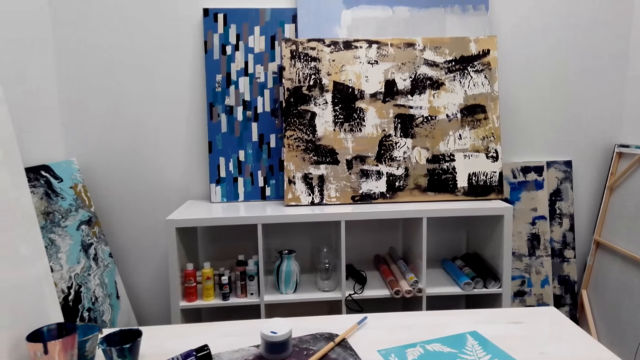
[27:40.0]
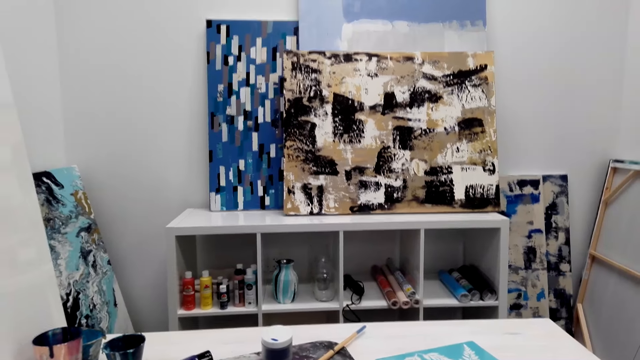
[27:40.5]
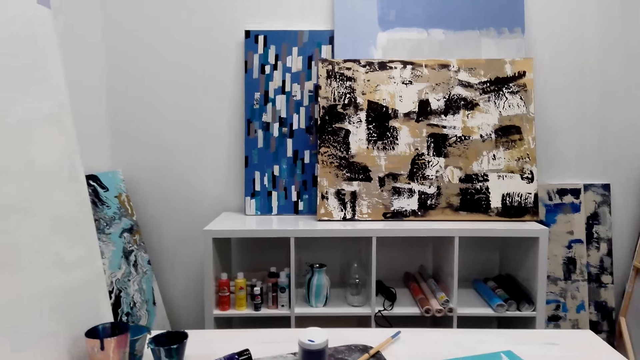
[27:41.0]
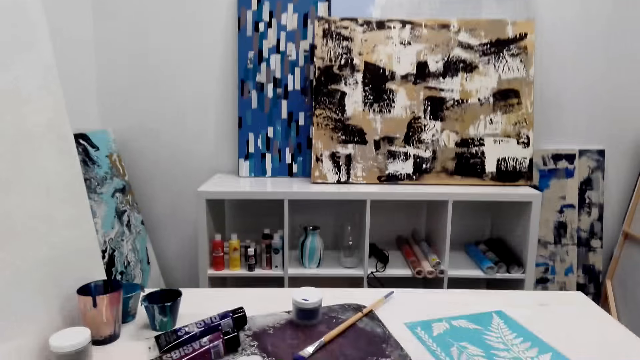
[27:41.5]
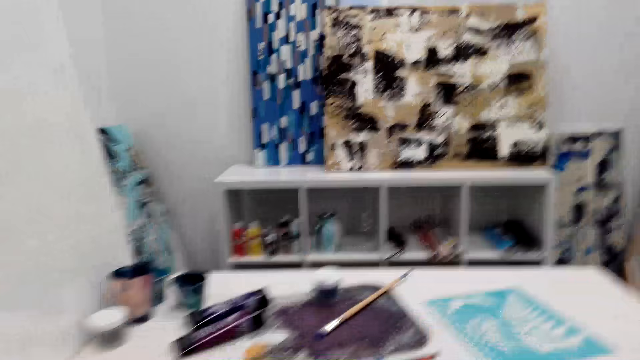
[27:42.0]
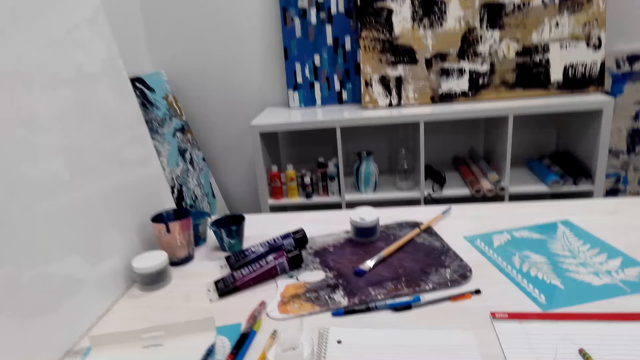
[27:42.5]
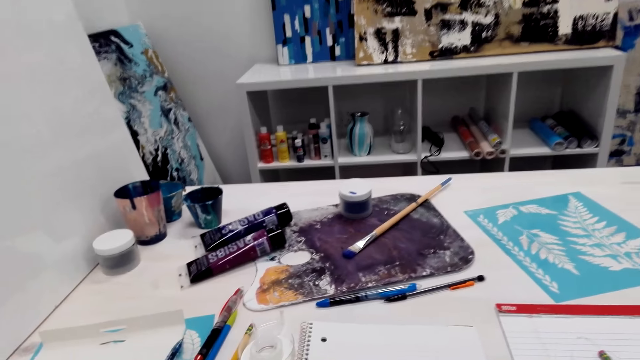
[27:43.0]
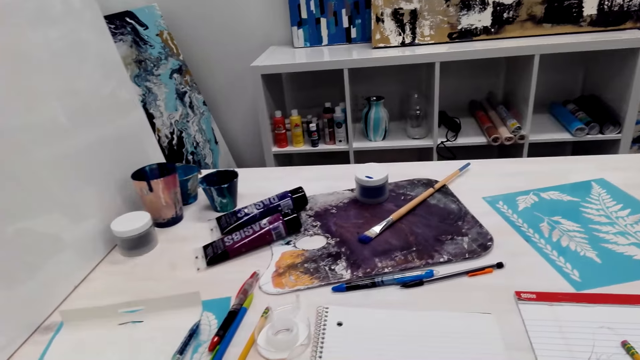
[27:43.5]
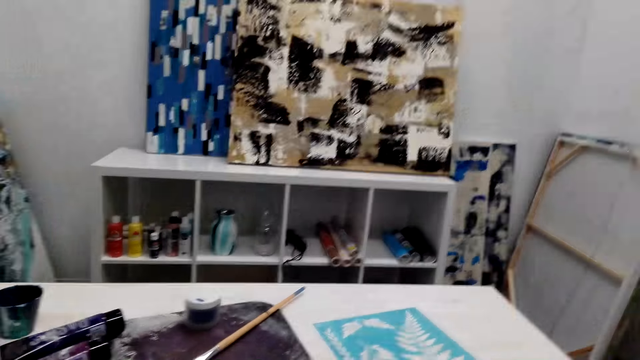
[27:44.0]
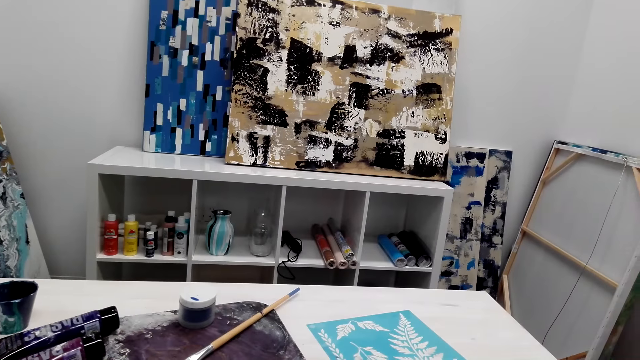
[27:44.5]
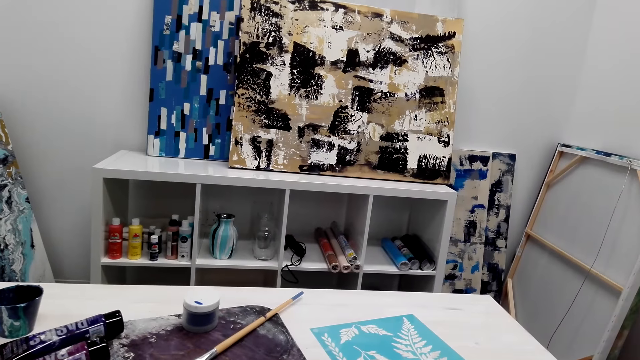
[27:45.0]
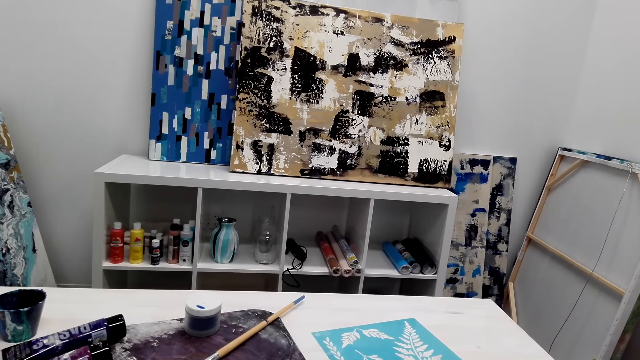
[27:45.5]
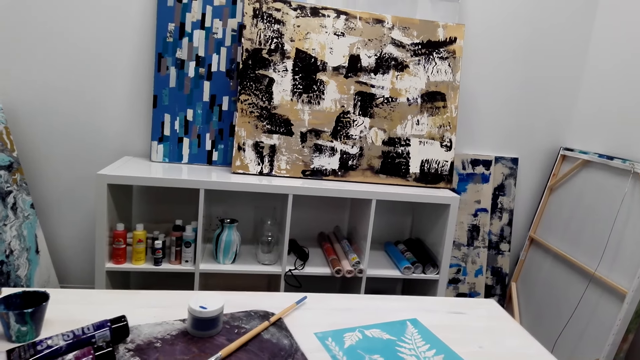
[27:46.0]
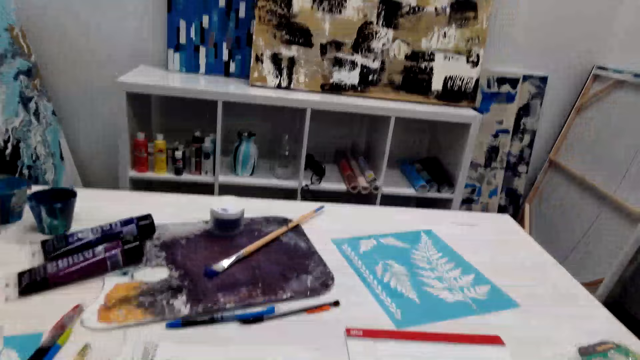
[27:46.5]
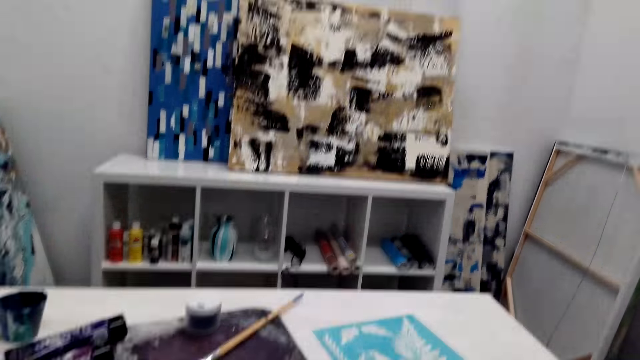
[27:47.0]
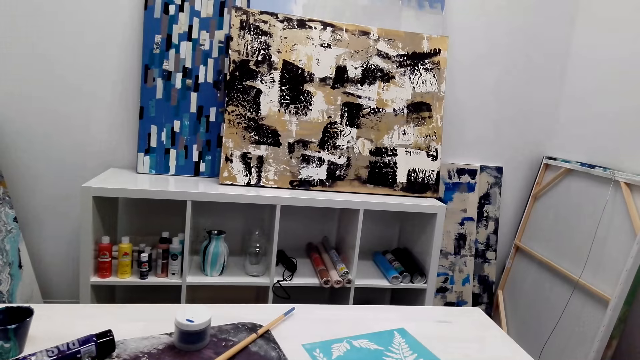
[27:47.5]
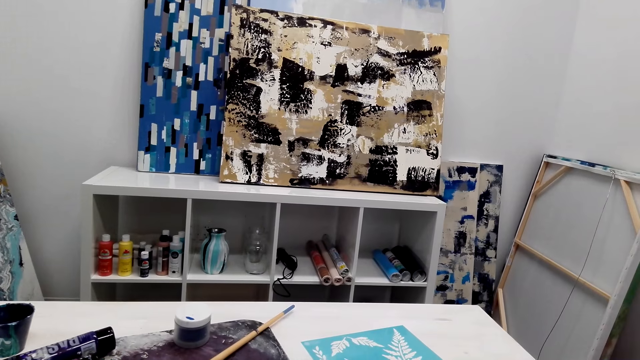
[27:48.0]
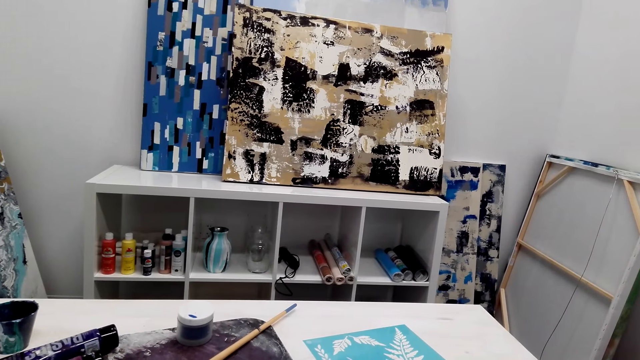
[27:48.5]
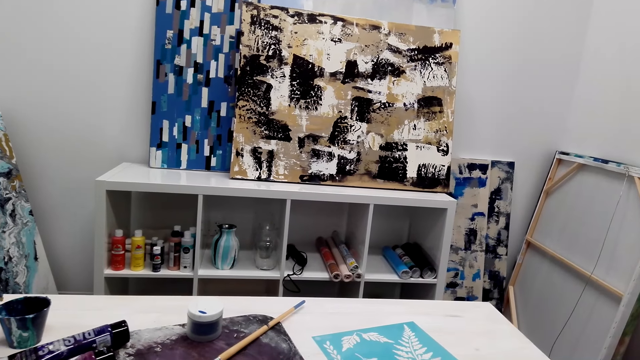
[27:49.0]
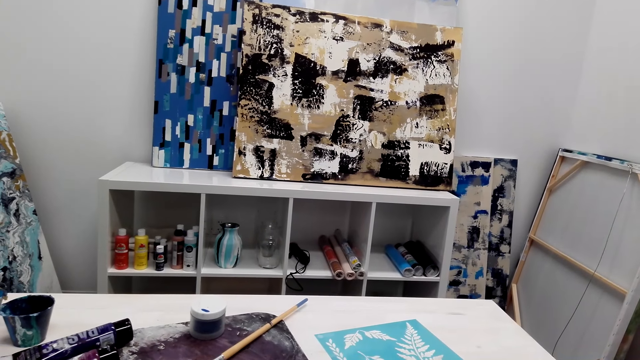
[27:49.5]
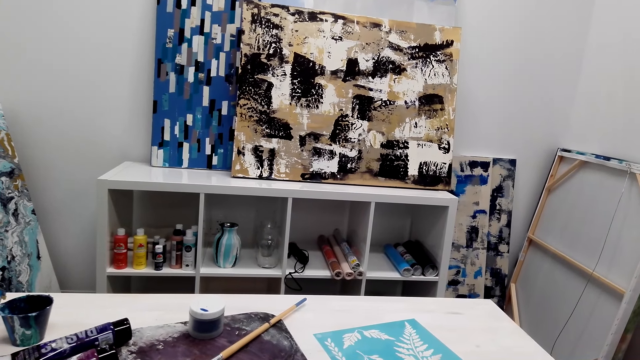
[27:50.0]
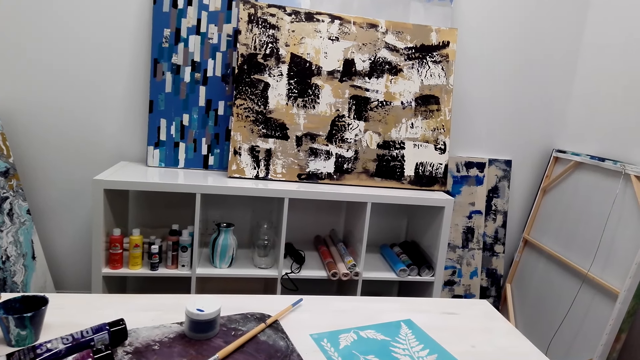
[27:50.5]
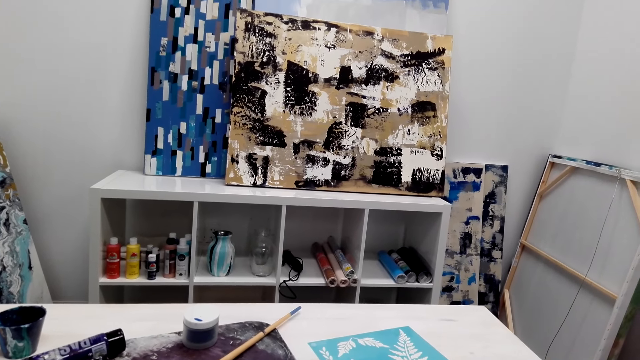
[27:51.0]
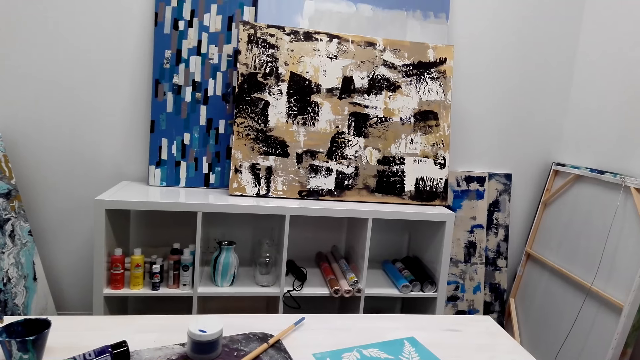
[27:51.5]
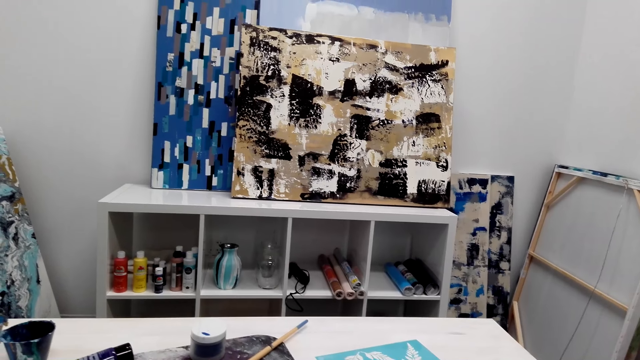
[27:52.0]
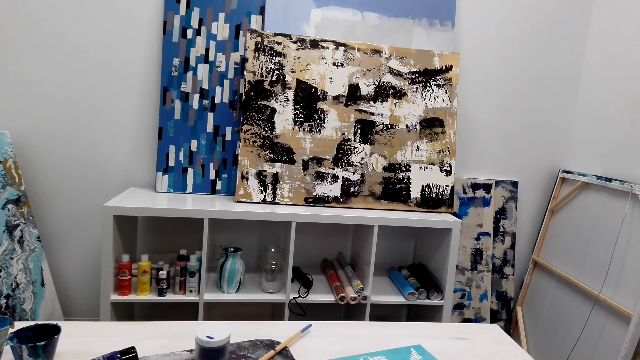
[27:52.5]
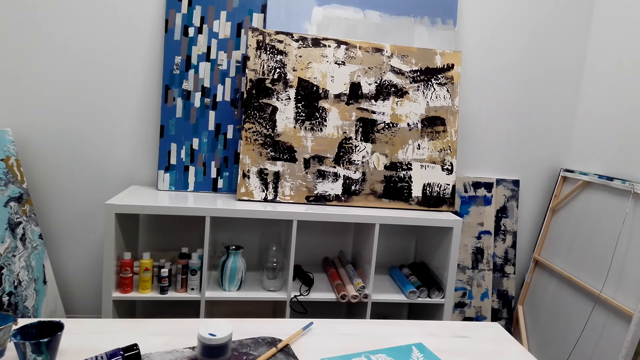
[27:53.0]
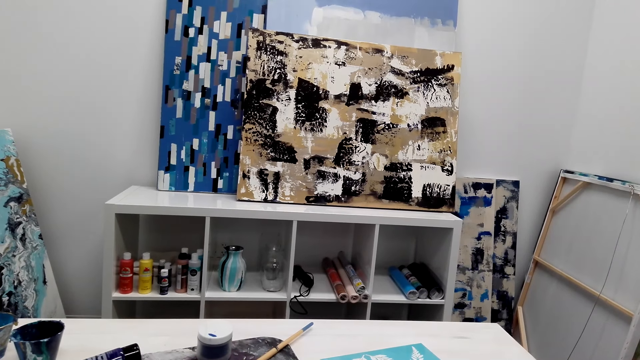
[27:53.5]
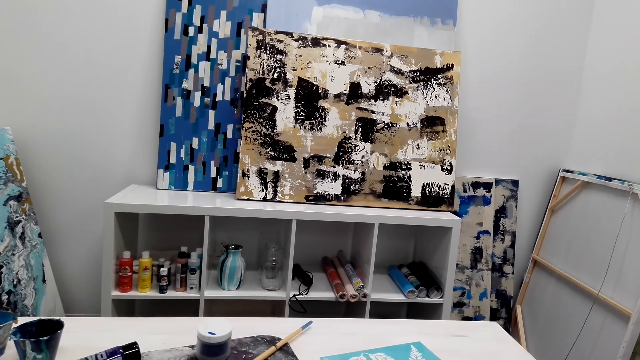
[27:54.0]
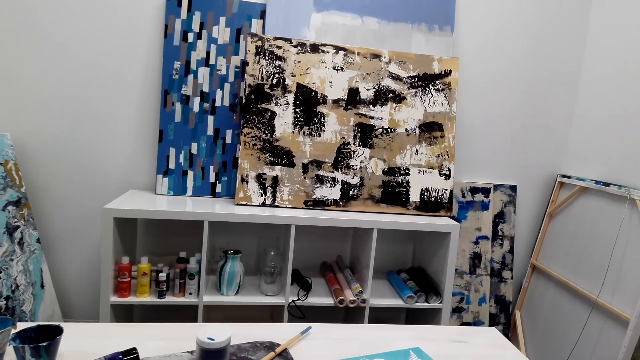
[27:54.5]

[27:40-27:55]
The camera wearer looks at the table. They look forward. They look at the table. They look forward. They converse.

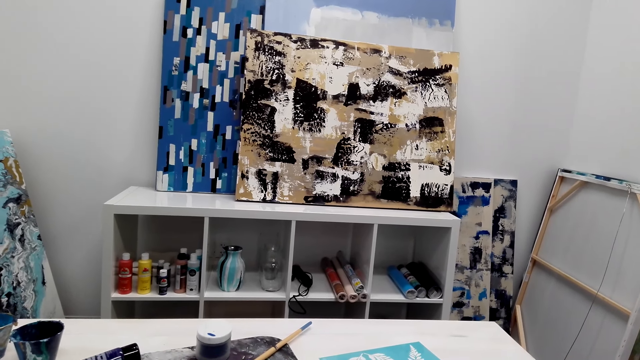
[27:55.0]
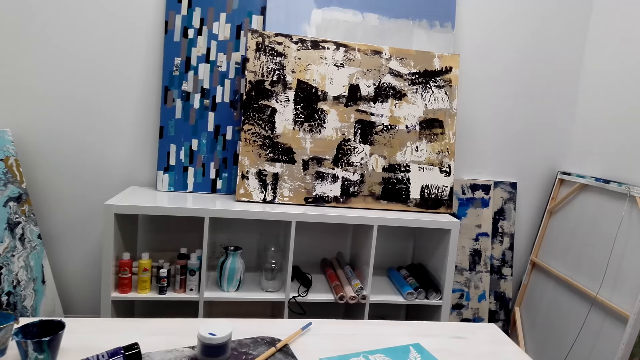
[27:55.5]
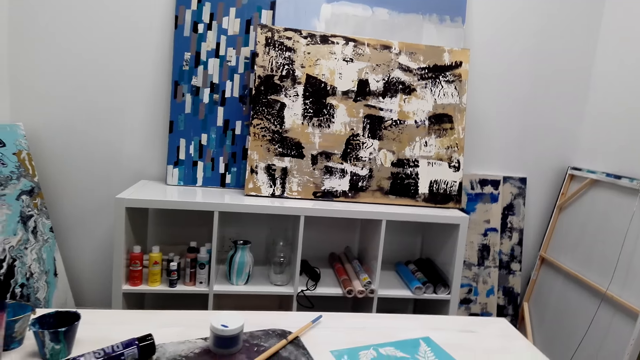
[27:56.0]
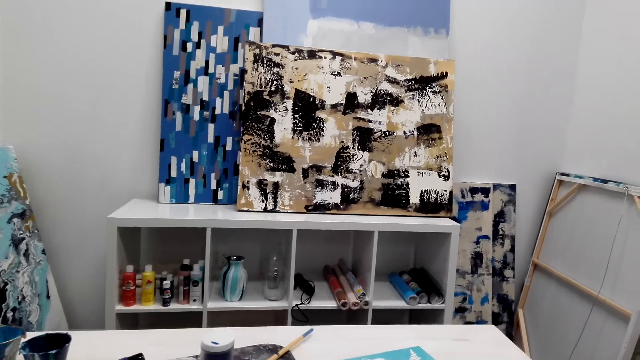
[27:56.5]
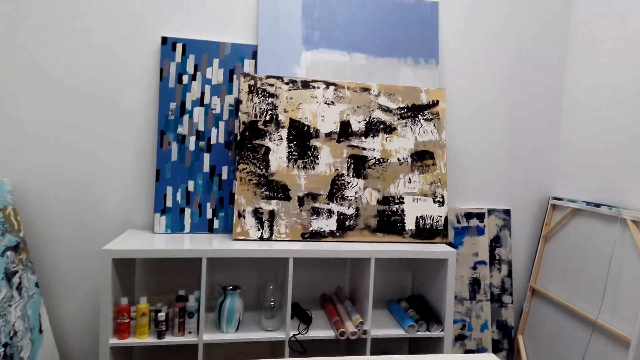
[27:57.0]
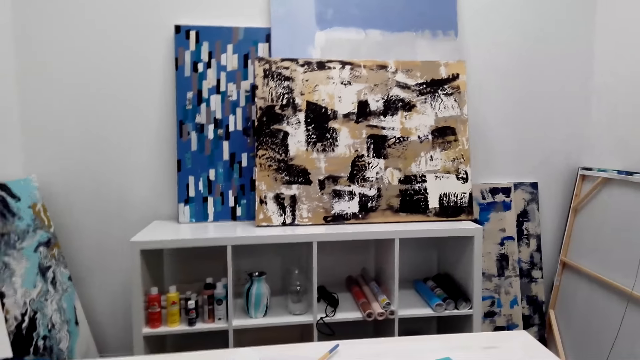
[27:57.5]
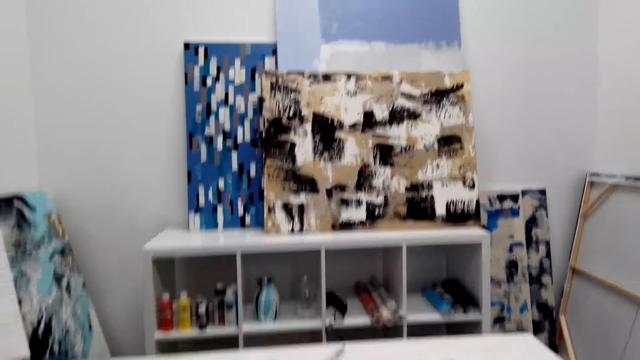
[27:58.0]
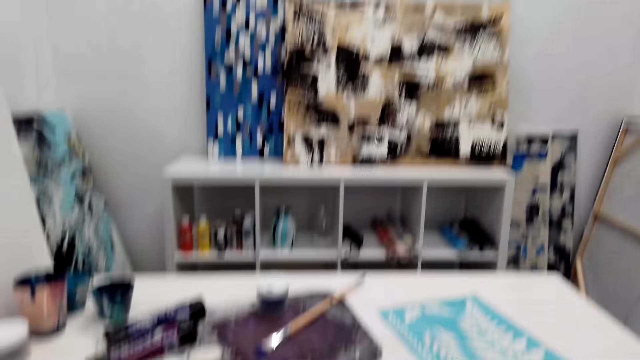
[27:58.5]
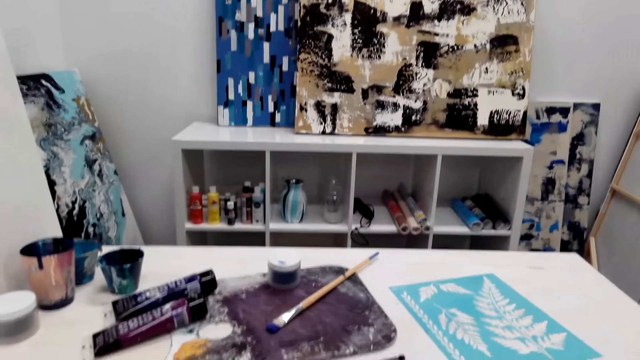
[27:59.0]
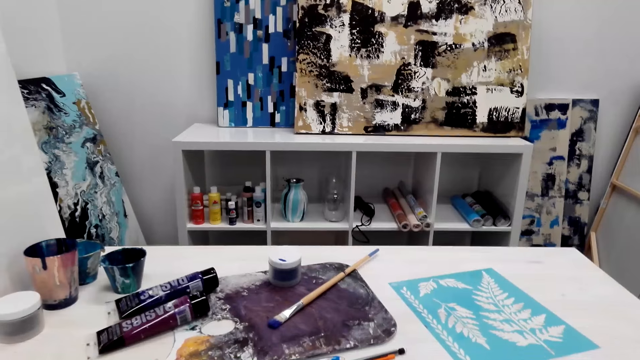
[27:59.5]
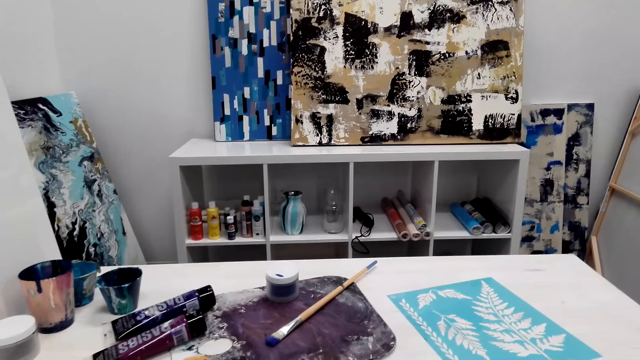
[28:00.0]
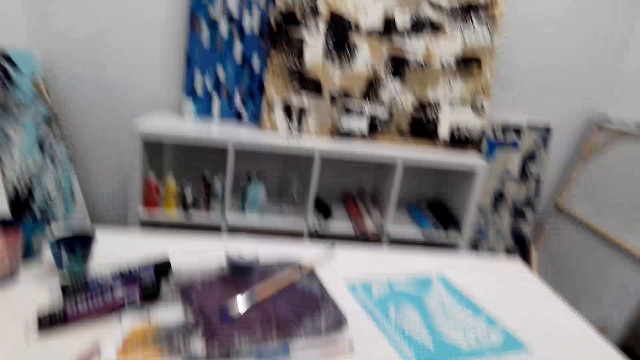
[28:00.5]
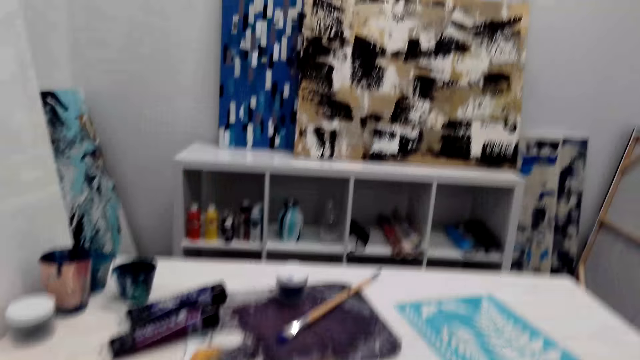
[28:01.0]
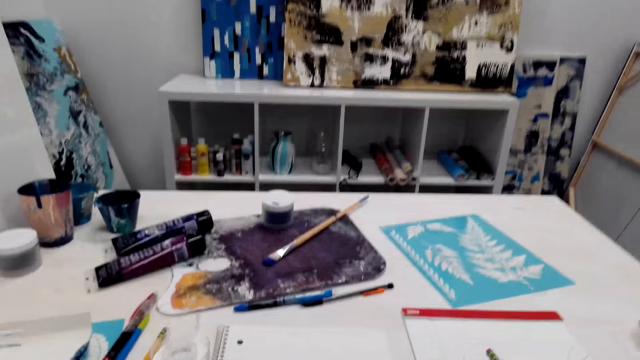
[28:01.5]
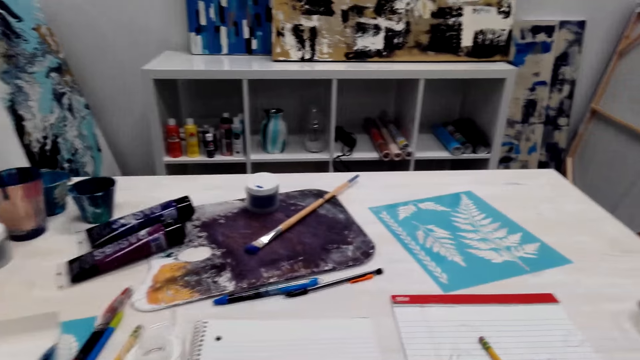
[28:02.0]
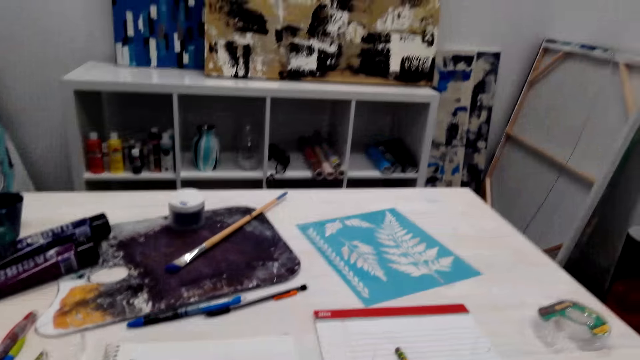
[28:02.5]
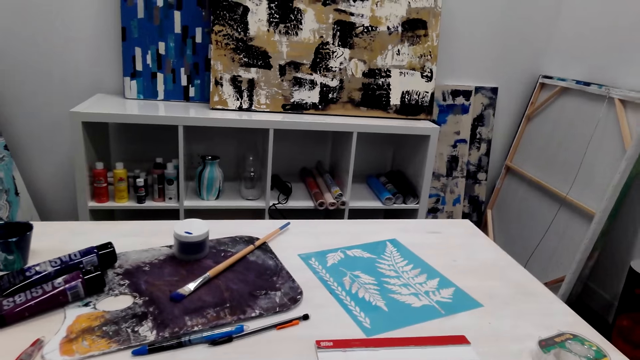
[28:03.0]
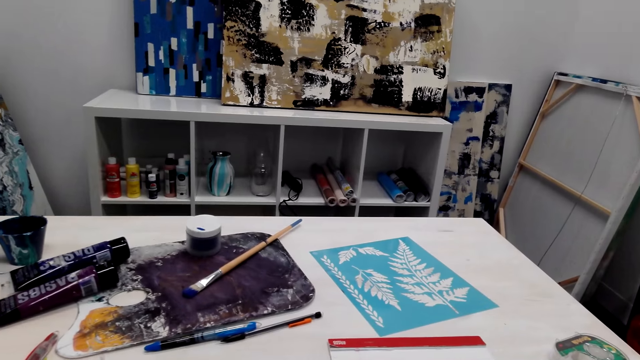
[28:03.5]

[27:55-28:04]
The camera wearer looks at the table. They look forward. They converse. They look at the table.
